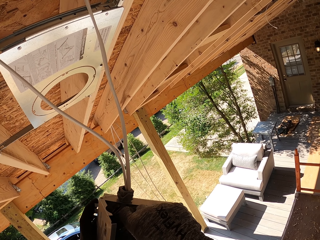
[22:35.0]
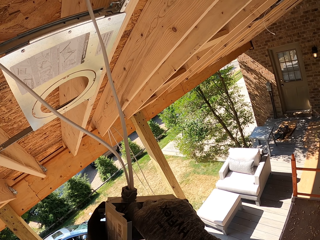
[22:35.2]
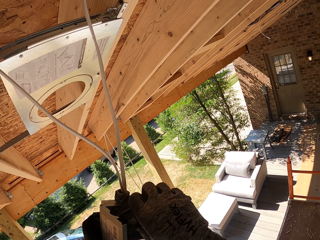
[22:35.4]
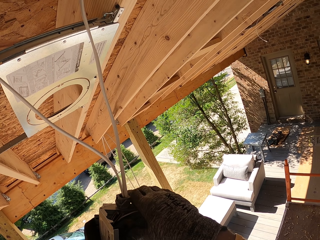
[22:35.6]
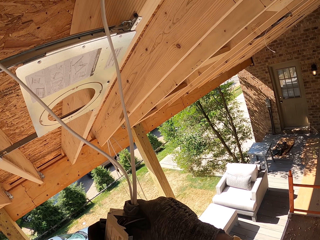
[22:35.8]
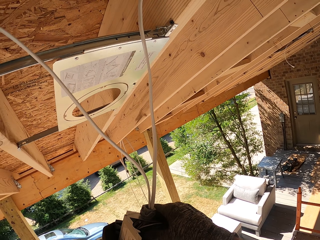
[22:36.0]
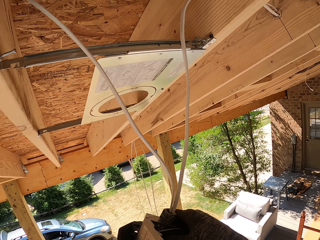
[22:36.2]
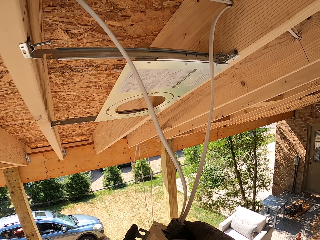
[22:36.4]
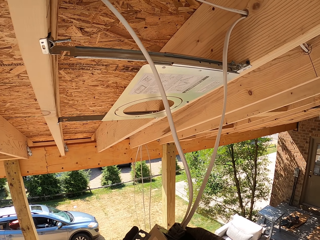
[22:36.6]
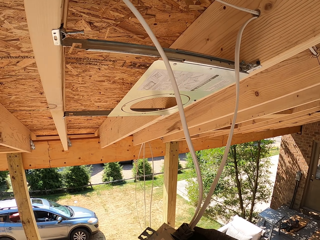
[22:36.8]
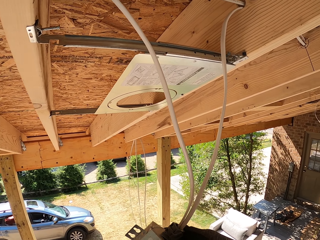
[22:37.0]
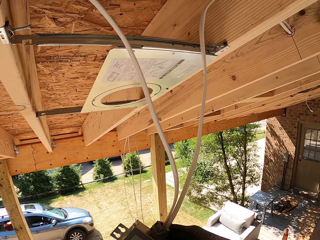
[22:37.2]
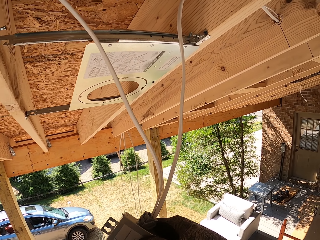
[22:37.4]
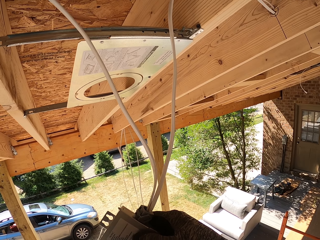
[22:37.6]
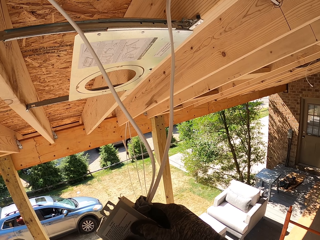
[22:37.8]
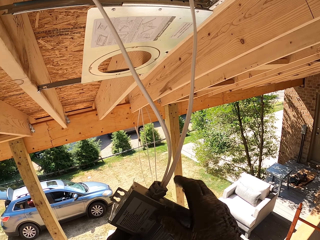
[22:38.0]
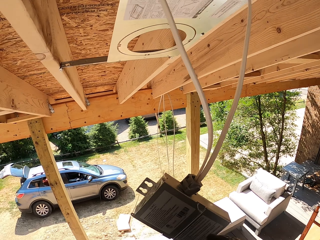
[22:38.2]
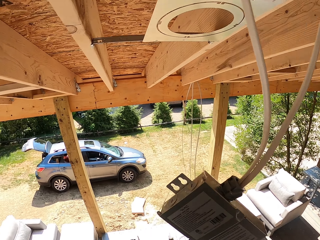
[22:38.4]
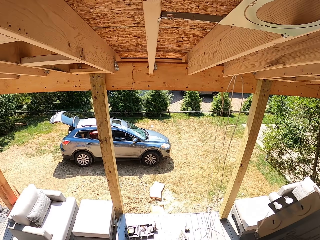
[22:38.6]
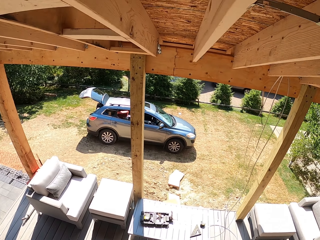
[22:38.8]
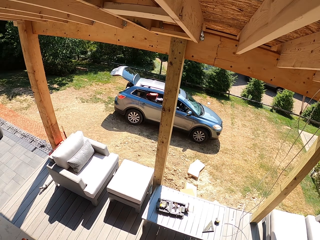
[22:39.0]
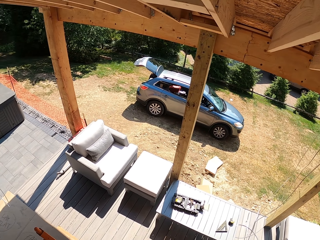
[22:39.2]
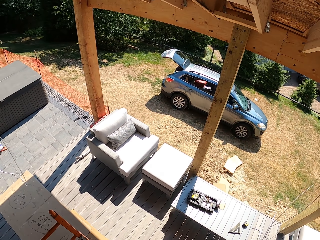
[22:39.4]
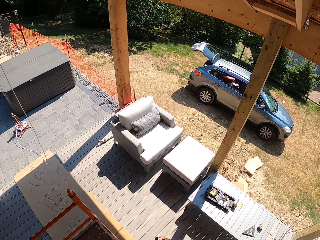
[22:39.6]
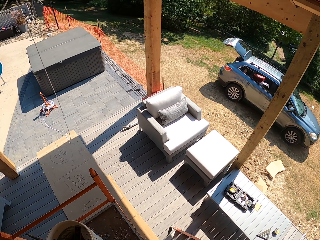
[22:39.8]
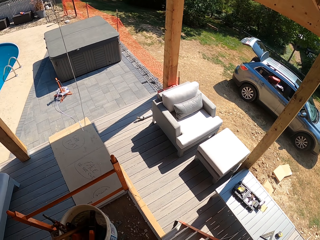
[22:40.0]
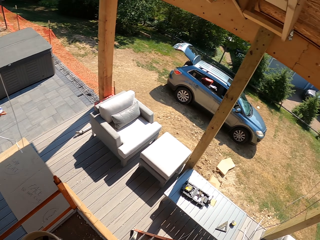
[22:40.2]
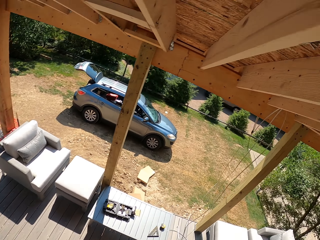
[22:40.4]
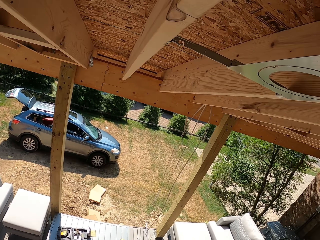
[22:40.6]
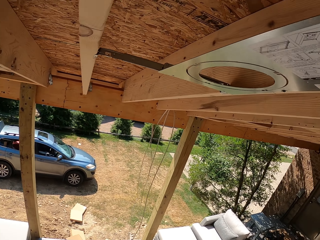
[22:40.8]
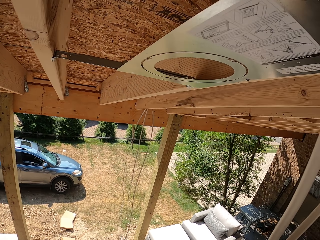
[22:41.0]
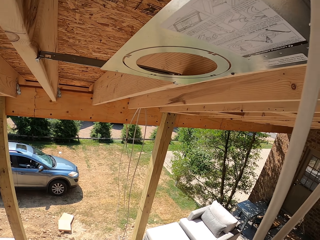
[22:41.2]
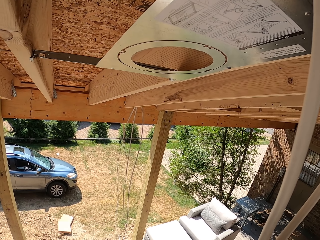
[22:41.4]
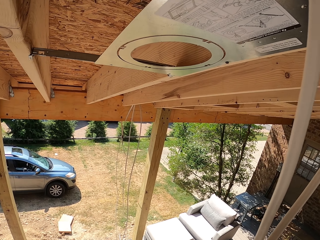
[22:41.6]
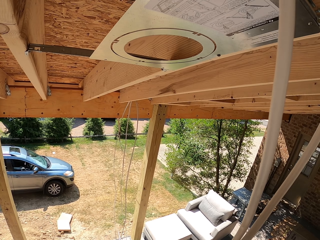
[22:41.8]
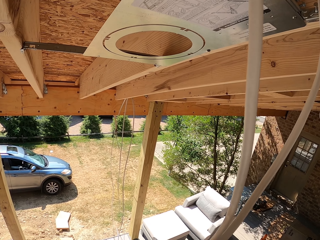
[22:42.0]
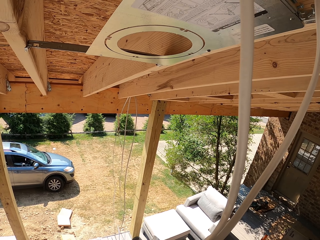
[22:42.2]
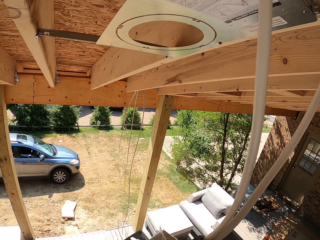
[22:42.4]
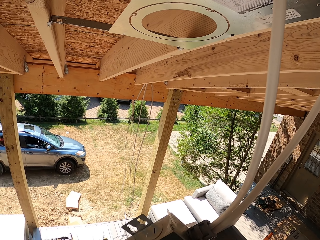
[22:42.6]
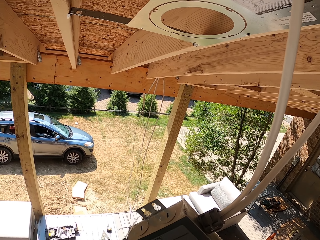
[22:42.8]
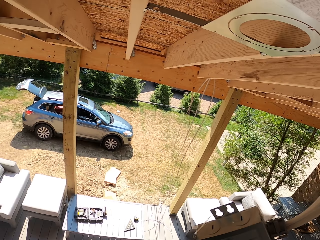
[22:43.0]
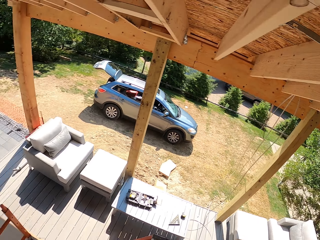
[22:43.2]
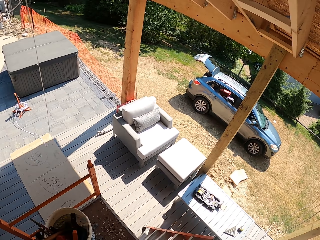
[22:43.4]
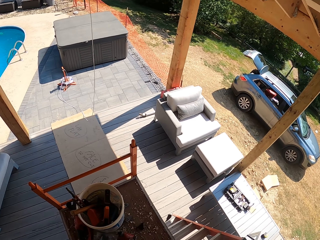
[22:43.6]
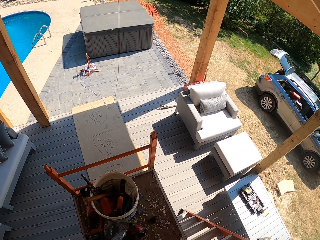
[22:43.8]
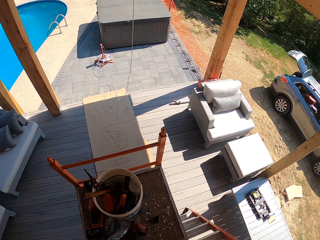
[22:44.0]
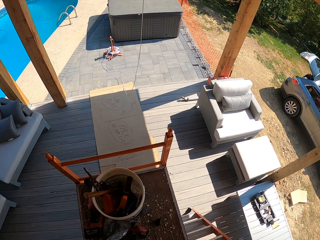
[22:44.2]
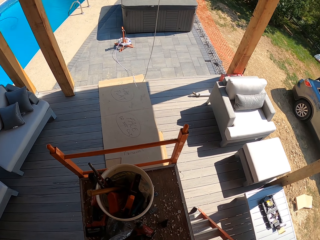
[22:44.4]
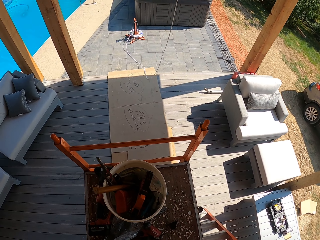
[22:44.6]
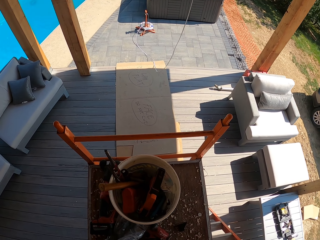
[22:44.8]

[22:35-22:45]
The camera wearer shuts the LED panel light adapter cover. They look around.

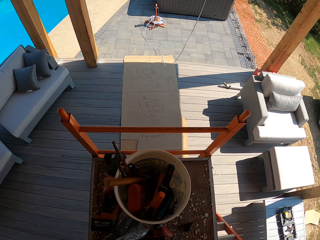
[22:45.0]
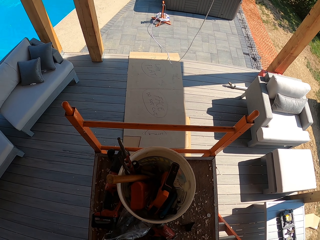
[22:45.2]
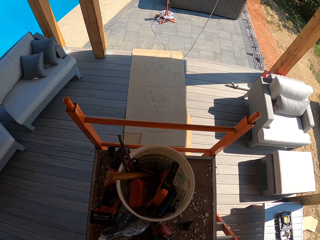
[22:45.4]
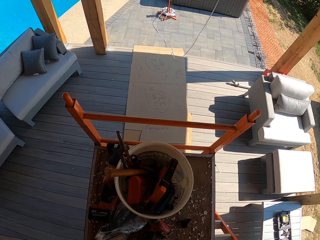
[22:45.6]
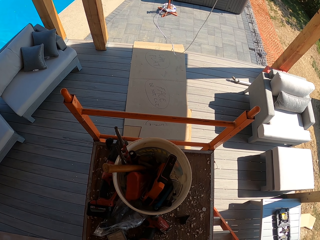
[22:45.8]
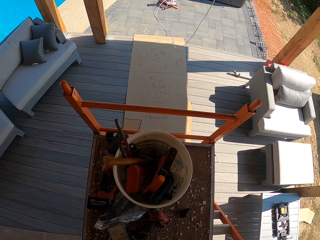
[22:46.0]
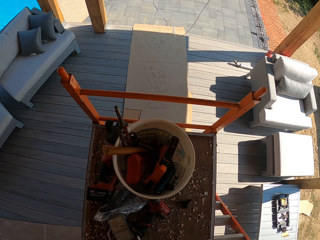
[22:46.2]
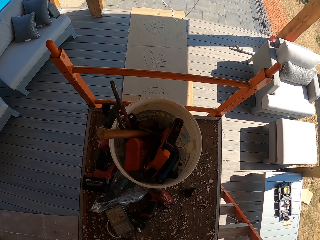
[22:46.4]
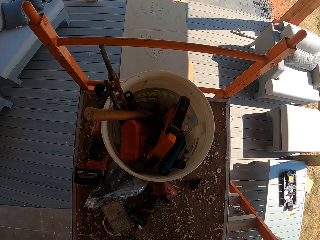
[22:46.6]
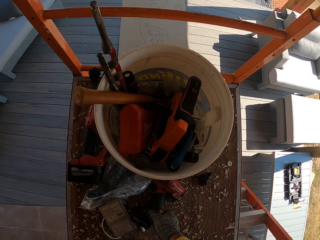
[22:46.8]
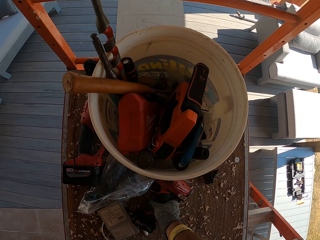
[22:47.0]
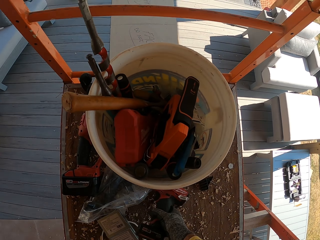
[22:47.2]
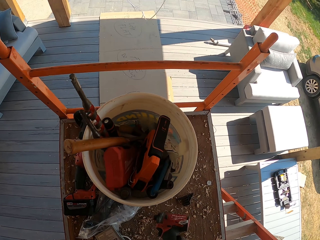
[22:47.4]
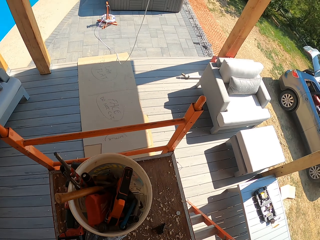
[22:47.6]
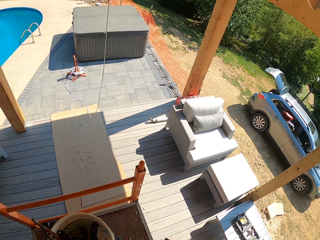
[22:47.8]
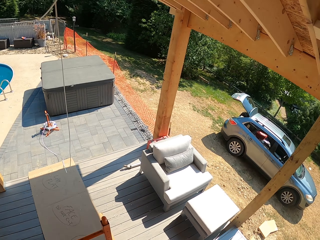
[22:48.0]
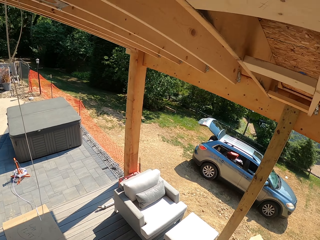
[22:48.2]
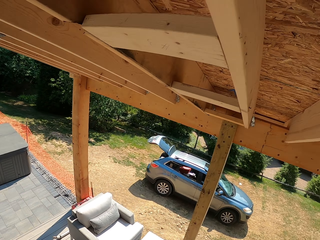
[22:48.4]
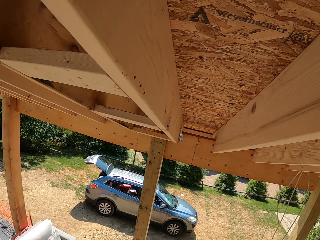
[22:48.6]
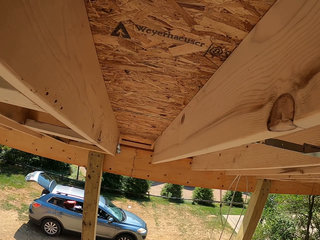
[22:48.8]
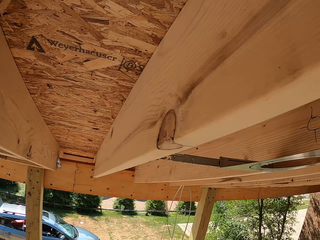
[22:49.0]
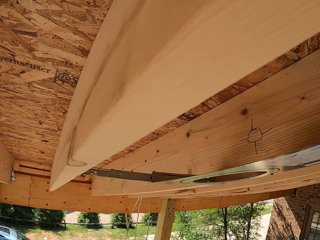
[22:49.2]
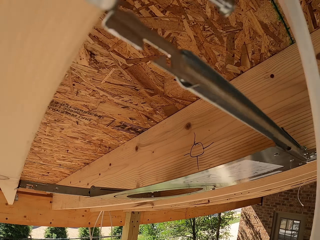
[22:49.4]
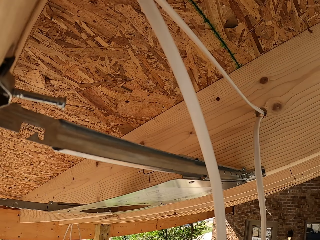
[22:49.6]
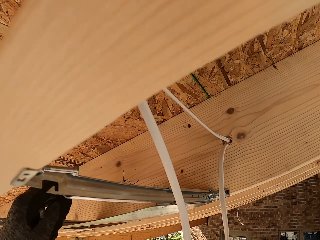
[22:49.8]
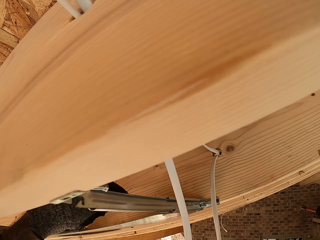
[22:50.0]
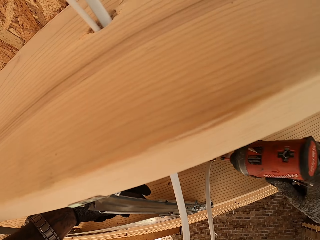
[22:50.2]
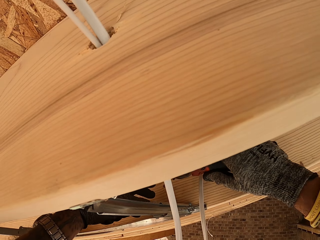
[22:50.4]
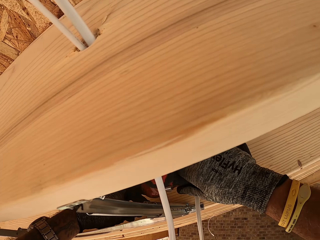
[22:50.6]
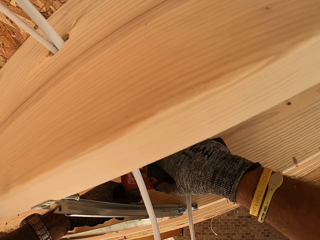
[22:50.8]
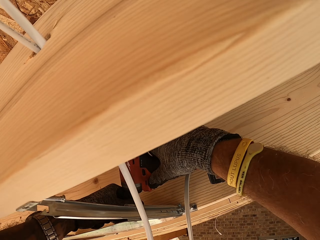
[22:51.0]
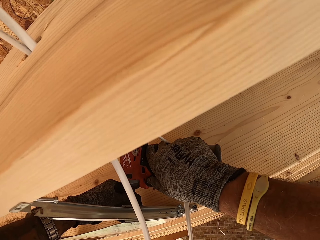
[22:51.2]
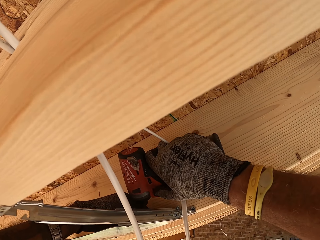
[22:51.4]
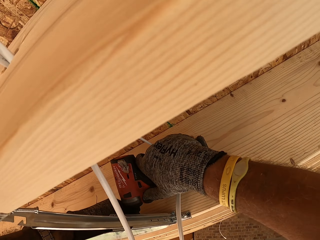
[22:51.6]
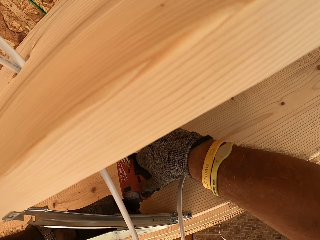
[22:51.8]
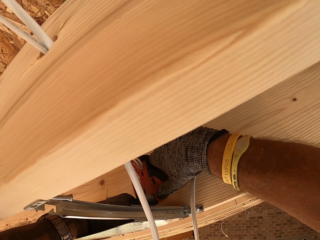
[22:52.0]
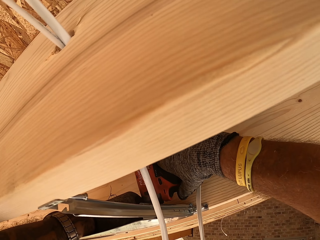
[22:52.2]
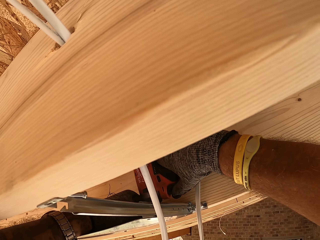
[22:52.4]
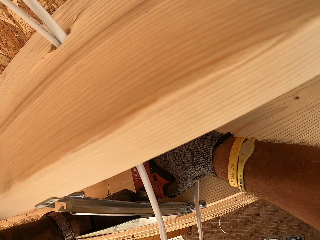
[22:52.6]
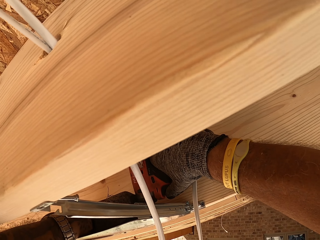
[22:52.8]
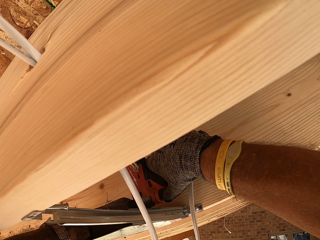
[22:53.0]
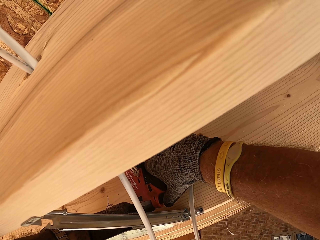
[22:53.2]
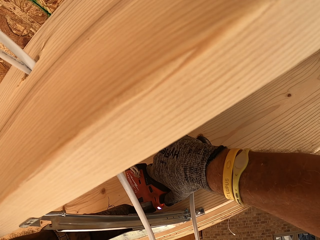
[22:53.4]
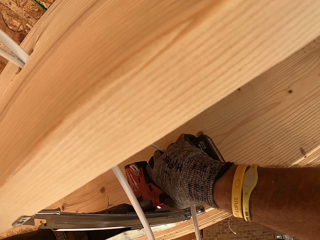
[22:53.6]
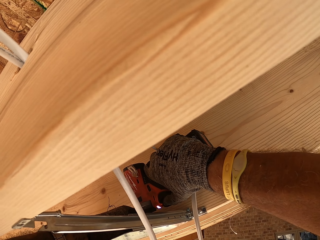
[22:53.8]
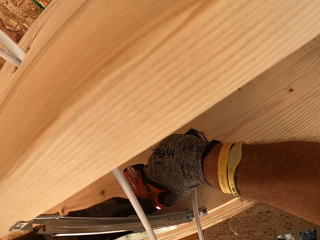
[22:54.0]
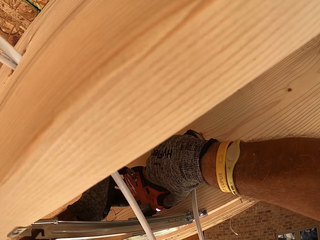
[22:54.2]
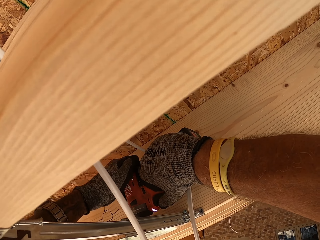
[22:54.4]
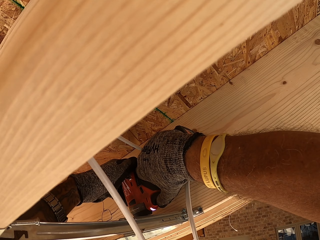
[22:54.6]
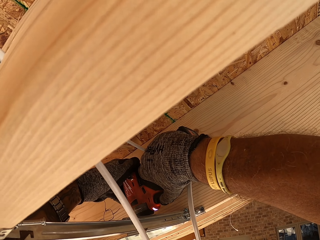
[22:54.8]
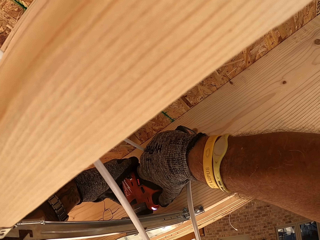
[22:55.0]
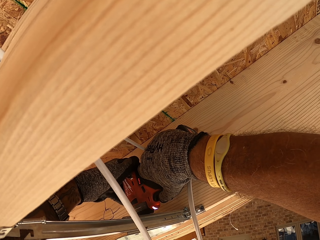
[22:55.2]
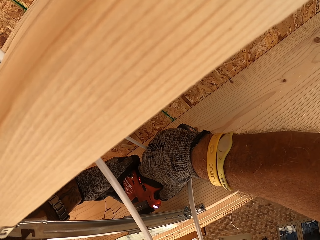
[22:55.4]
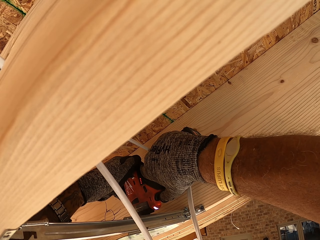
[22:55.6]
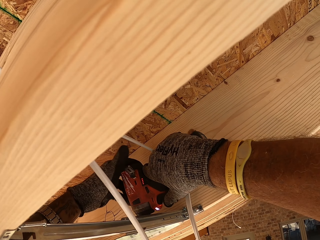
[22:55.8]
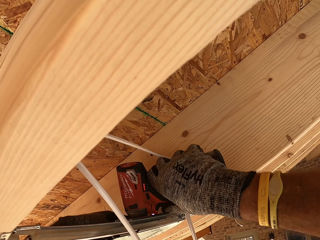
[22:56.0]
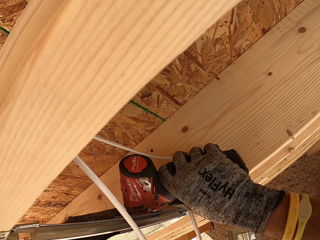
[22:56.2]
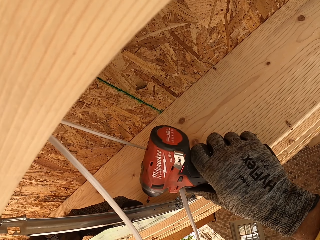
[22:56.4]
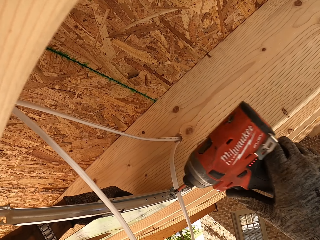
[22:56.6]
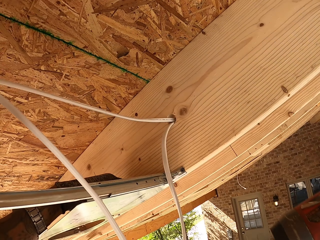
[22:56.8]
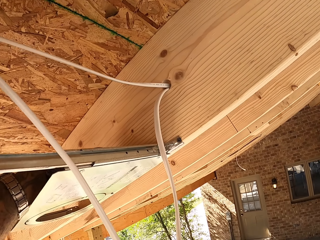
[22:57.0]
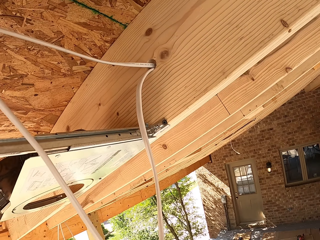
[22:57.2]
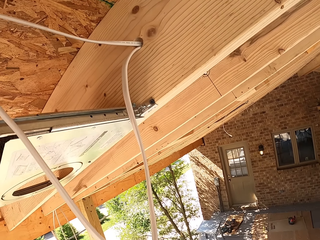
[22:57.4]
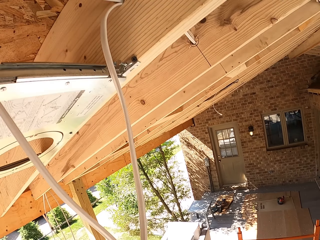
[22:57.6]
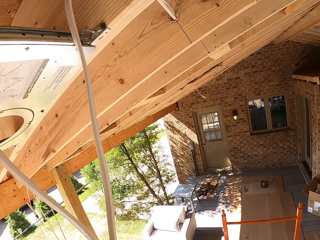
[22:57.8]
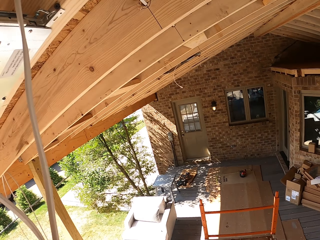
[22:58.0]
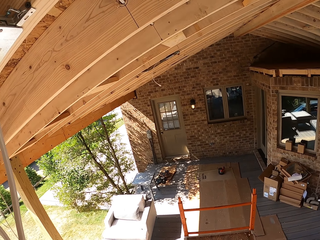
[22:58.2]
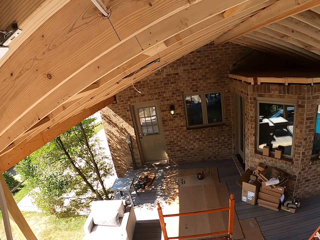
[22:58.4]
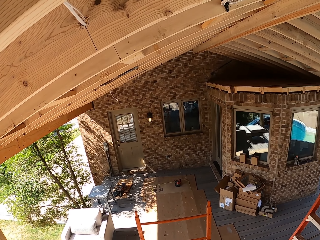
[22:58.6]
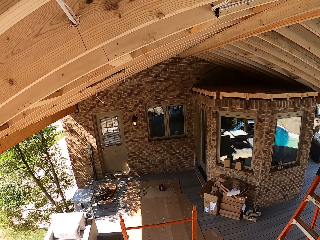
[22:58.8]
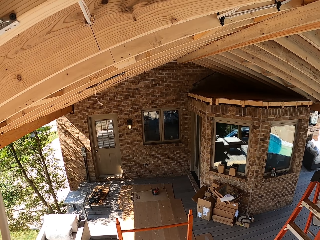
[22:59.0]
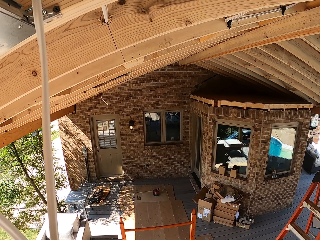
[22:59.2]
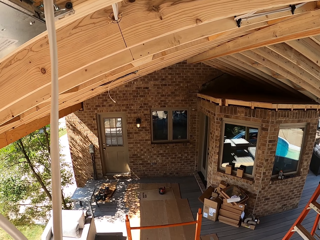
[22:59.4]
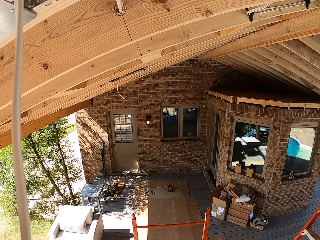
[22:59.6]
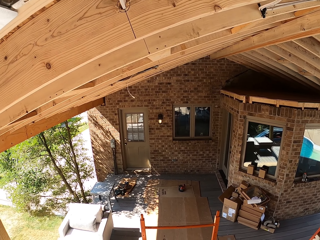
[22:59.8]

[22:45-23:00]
The camera wearer takes the drill gun. They drill the LED panel light cover. They withdraw the drill. They look around.
